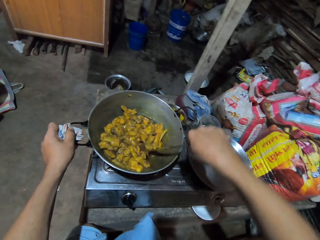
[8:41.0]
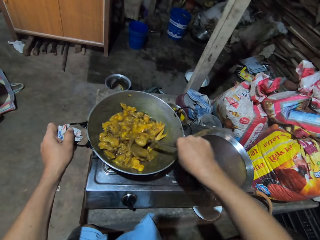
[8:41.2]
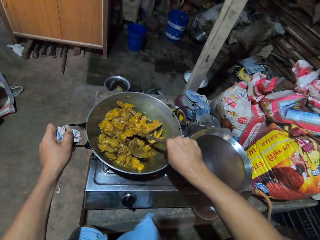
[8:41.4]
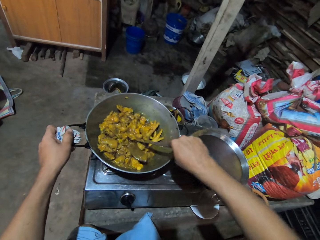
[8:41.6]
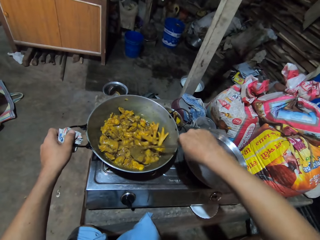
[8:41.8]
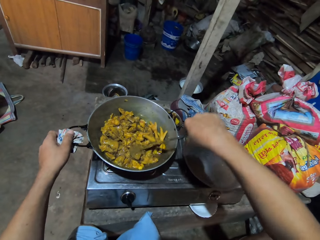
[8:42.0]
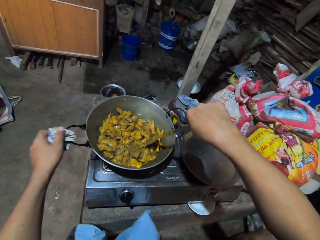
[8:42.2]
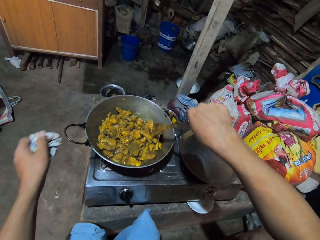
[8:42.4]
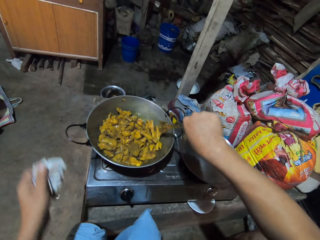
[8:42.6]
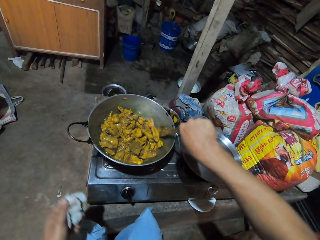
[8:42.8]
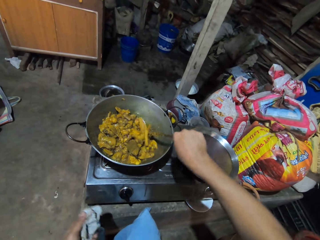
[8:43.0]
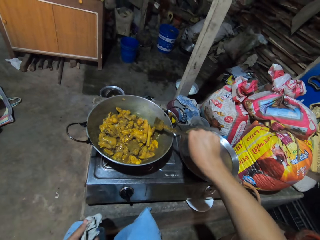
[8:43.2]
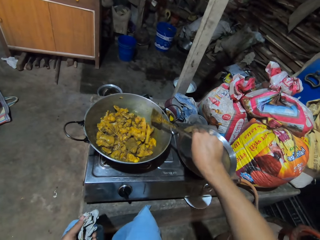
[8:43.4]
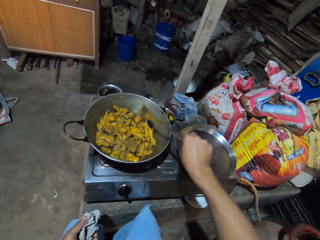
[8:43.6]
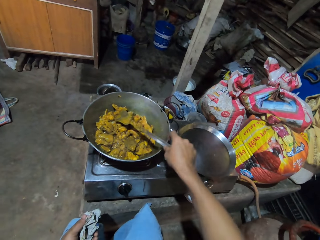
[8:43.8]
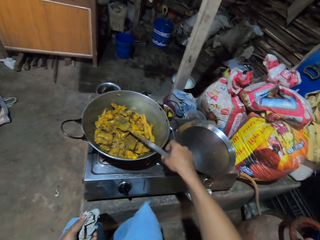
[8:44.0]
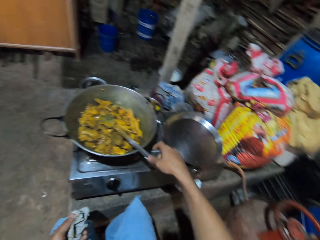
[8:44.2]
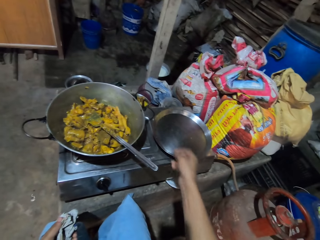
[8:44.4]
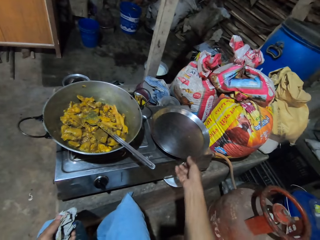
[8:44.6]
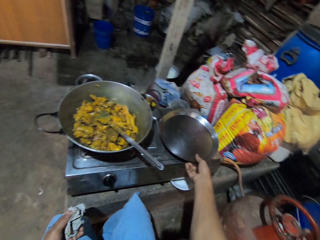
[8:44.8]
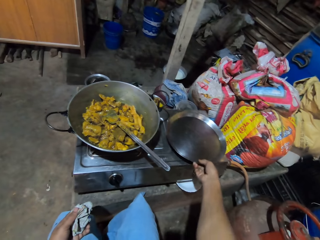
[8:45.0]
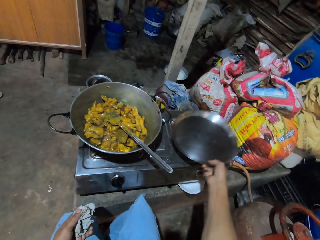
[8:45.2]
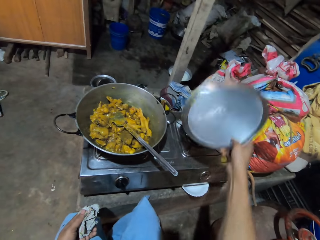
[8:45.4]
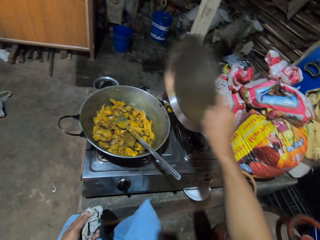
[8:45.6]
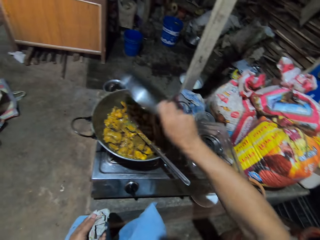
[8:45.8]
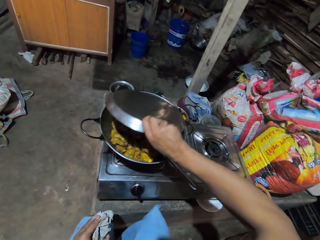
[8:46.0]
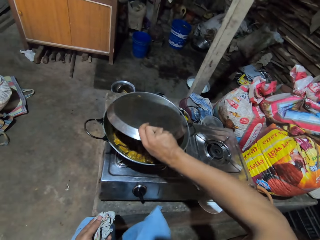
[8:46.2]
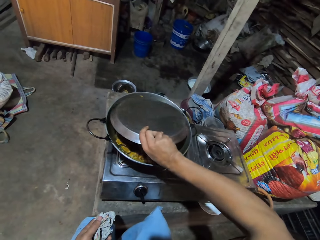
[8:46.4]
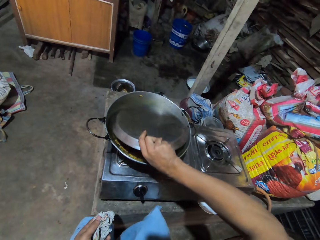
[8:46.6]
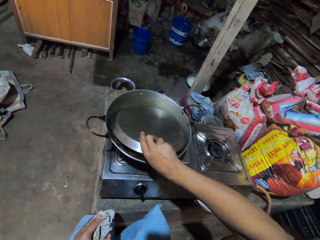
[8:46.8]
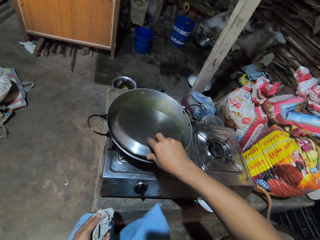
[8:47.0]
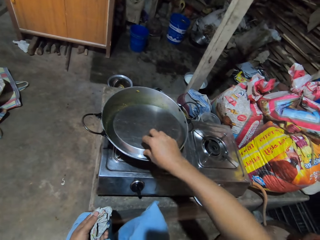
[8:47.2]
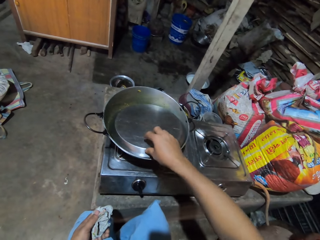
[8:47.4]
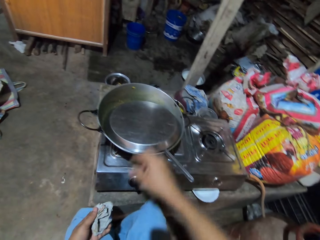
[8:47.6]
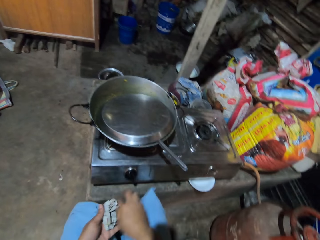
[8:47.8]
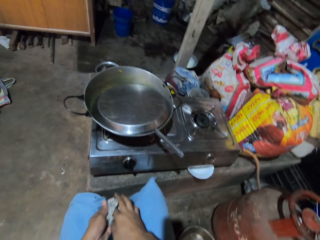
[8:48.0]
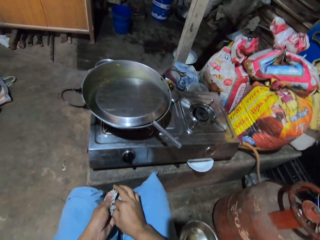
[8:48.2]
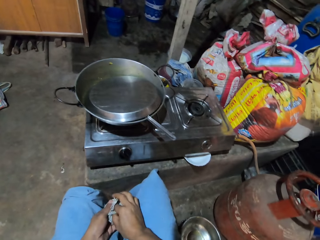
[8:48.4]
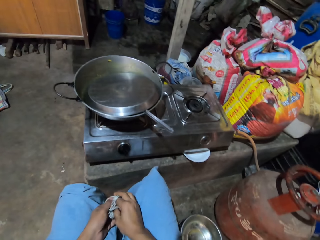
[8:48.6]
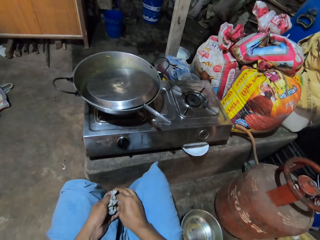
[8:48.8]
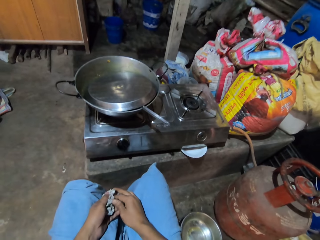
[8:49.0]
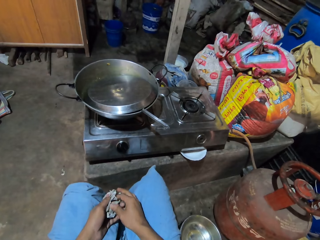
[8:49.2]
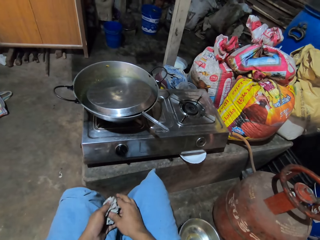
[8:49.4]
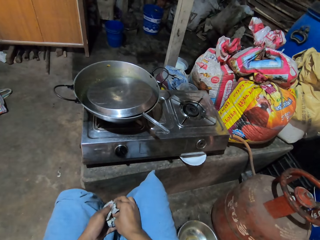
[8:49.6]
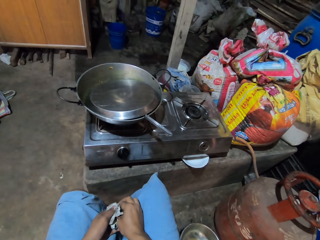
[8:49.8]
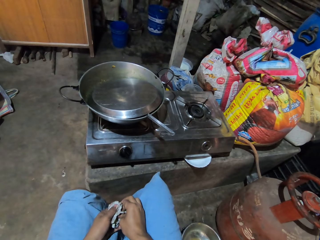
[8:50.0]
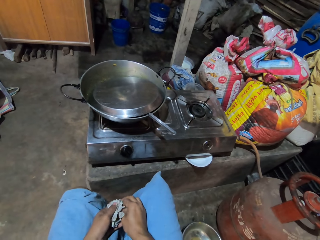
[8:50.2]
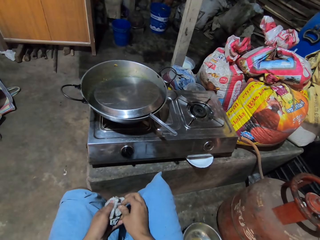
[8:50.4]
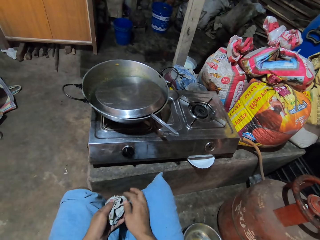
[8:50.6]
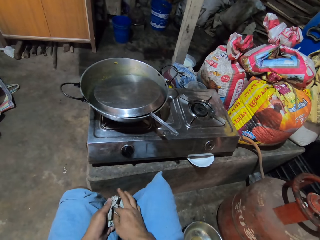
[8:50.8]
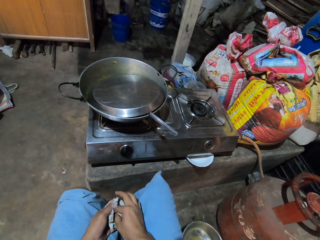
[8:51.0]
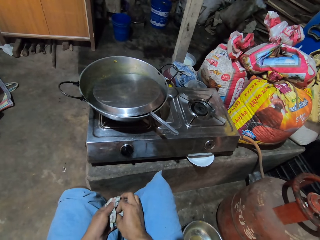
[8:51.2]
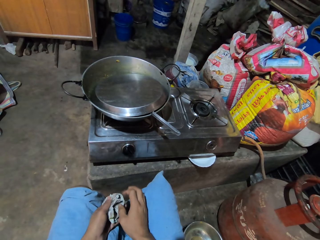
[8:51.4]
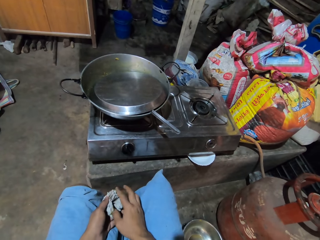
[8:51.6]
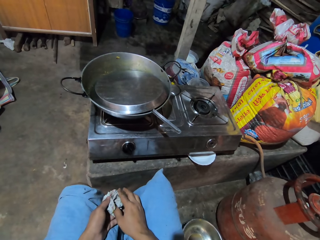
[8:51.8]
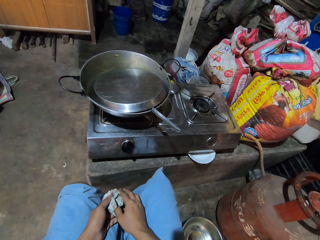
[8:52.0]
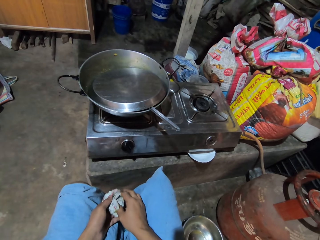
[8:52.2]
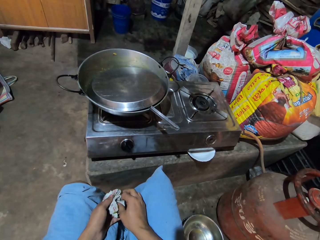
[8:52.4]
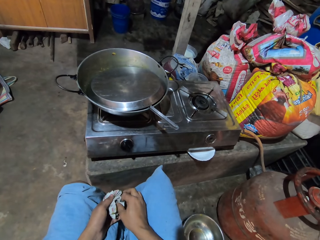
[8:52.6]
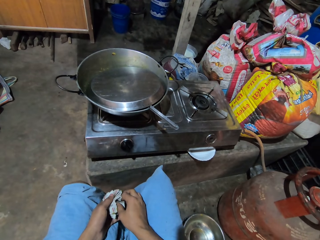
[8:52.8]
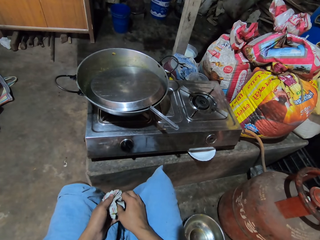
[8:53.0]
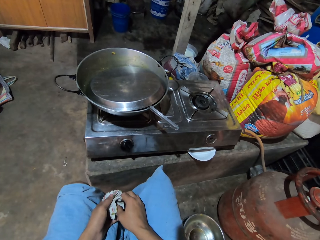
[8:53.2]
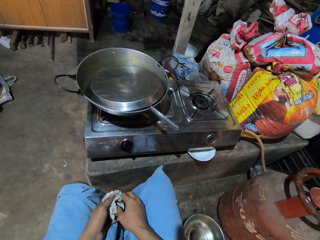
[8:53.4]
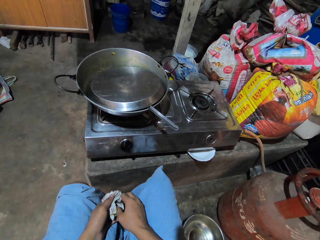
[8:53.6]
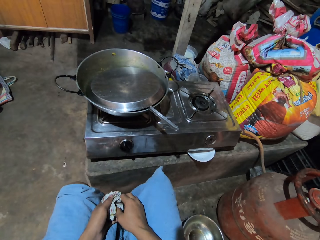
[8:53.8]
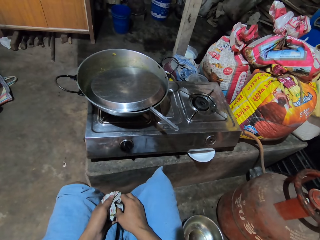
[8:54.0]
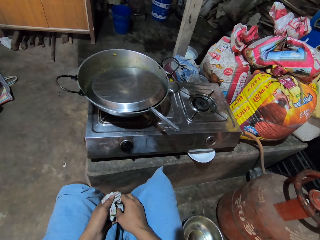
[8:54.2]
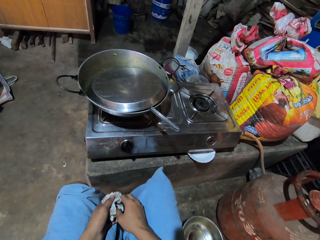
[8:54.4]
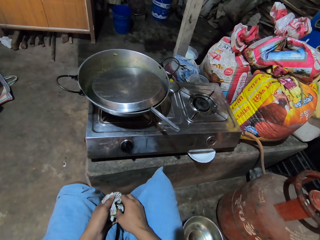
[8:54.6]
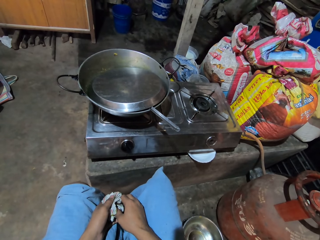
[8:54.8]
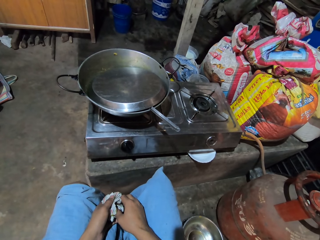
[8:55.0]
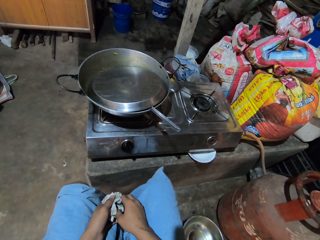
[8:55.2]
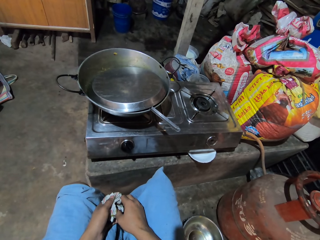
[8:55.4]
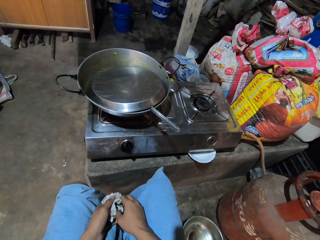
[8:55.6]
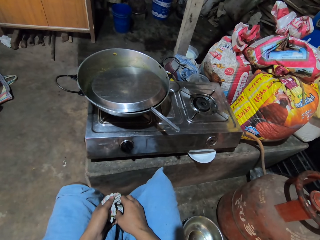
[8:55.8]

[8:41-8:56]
The camera wearer lets go of the deep frying pan handle. They move hand up. They move the spoon up. They place the solid turner in the deep frying pan. They move hand aside. They hold the tray. They pick up the tray. They lift the tray. They place the tray in the deep frying pan. They cover the food. They move hand back. They wipe hand with the cloth. They look at the deep frying pan.

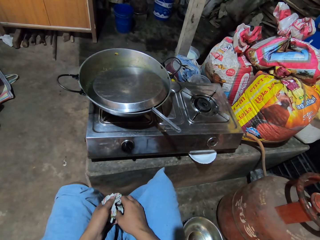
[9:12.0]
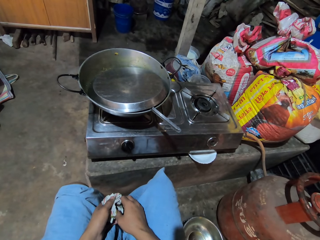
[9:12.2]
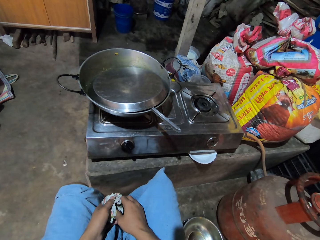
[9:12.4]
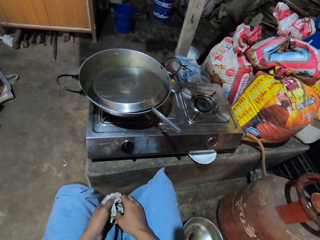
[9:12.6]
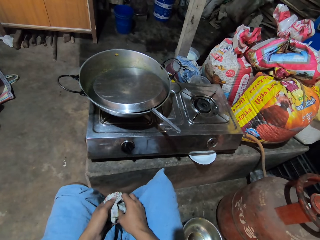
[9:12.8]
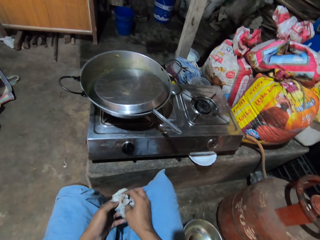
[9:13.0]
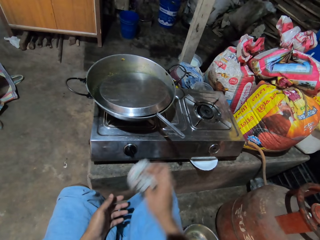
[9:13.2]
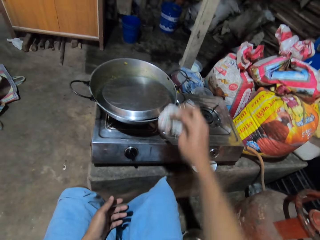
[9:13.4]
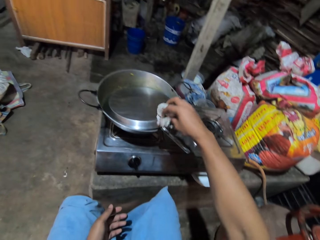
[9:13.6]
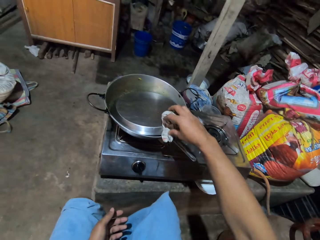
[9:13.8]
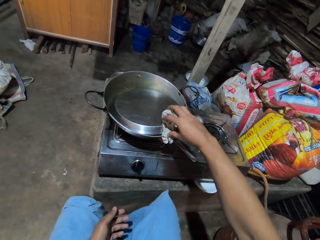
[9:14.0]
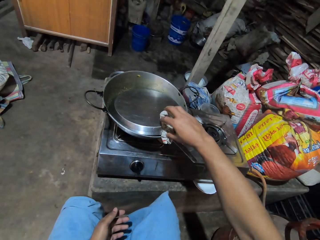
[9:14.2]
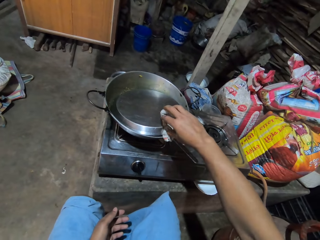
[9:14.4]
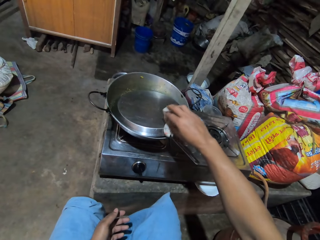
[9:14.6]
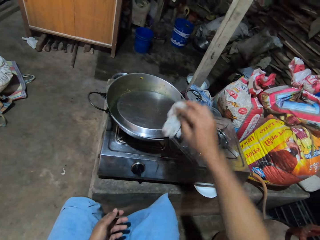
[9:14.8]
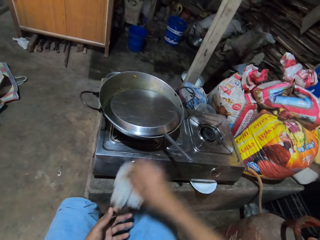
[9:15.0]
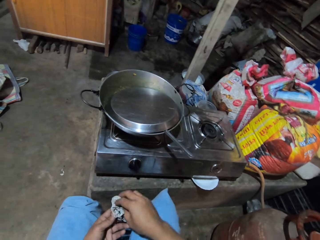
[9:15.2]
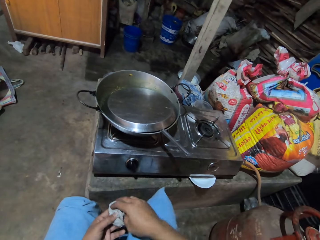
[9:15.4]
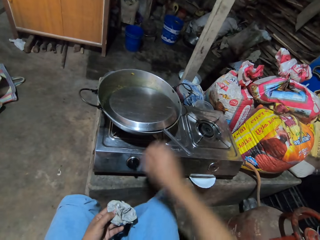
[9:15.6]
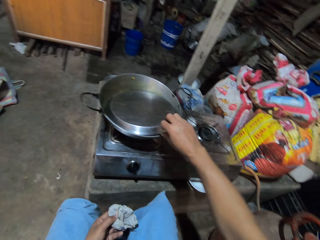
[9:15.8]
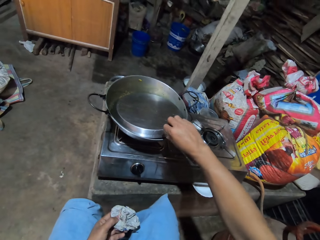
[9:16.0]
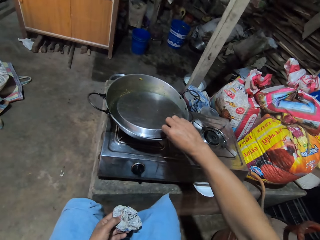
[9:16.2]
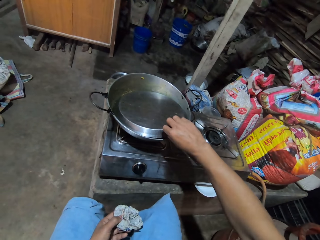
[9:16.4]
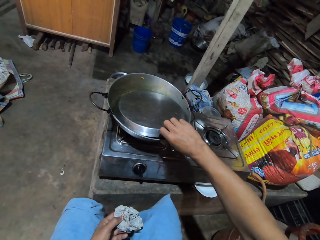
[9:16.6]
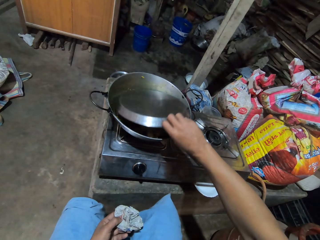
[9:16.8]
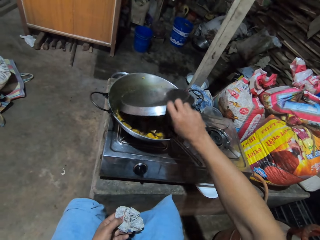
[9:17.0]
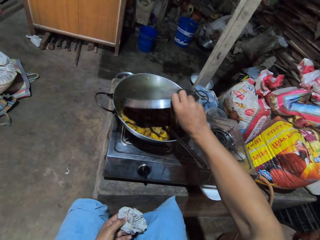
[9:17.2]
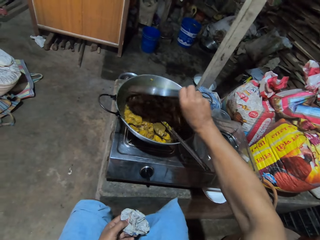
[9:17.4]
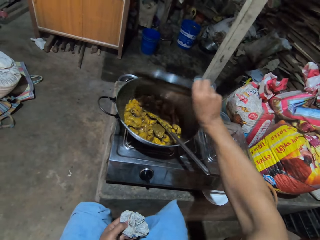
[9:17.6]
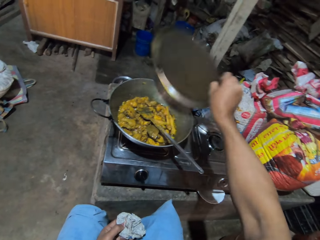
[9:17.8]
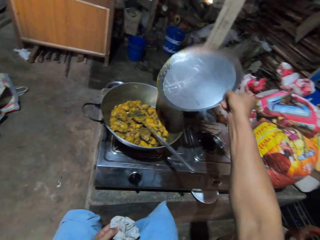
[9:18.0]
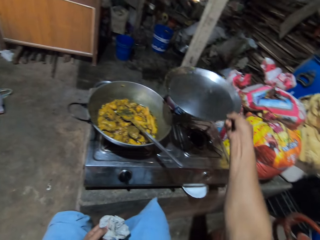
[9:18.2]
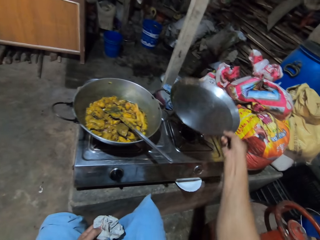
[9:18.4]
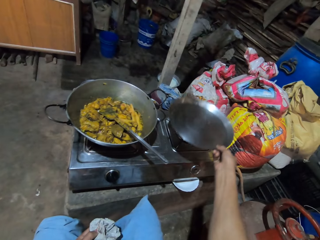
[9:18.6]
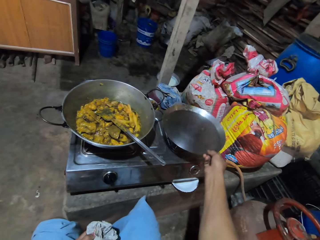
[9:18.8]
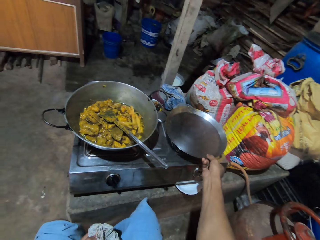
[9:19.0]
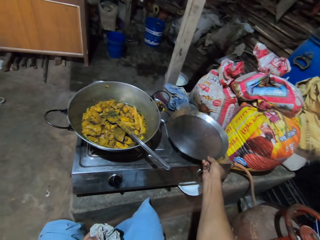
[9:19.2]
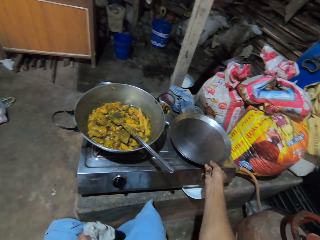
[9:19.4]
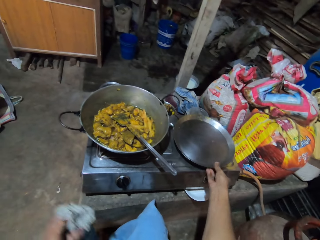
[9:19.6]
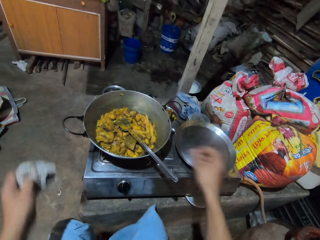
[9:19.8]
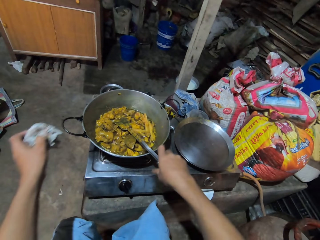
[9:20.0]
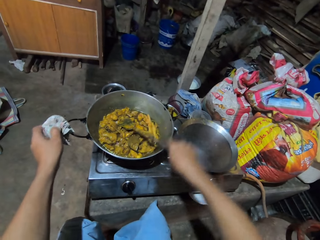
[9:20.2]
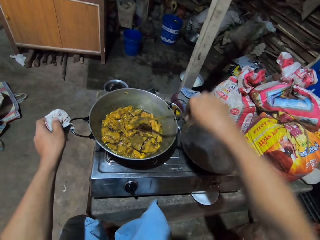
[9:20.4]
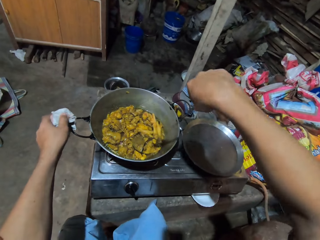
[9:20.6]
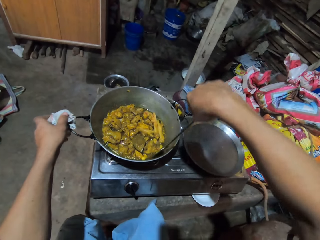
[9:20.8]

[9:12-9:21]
The camera wearer moves the cloth up. They touch the tray. They hold the tray with the paper. They hold the cloth. They remove the cooking pot lid with the hand. They put the cooking pot lid aside. They hold the pan with the cloth.
